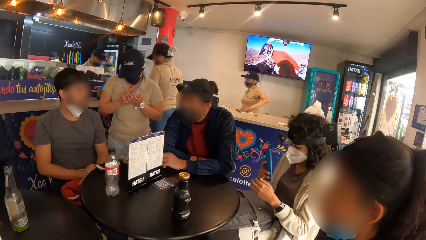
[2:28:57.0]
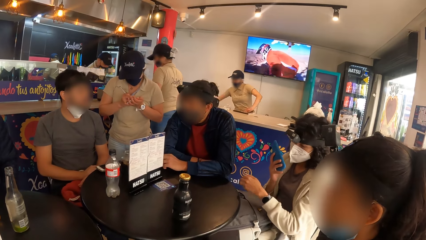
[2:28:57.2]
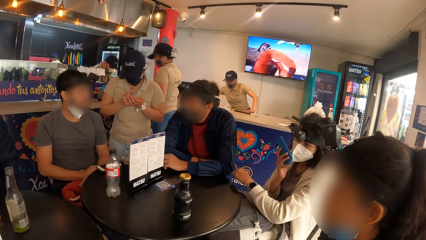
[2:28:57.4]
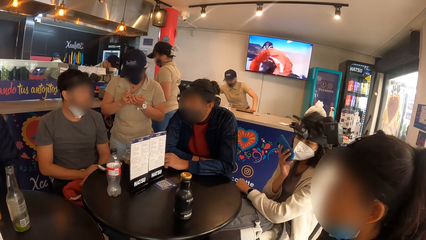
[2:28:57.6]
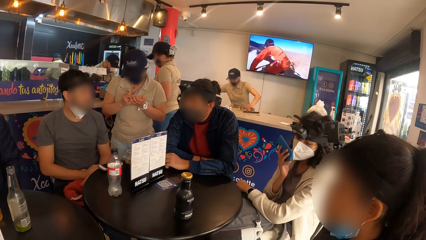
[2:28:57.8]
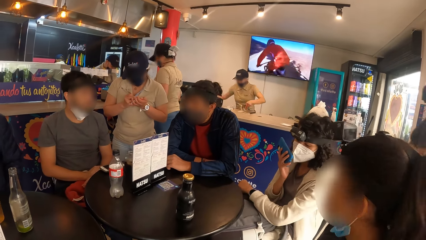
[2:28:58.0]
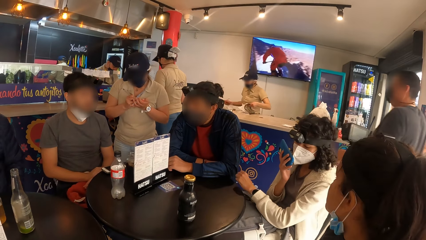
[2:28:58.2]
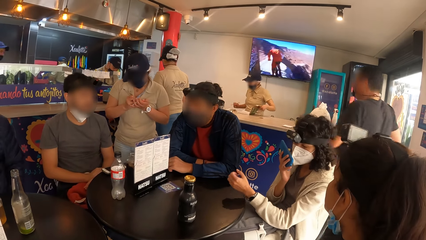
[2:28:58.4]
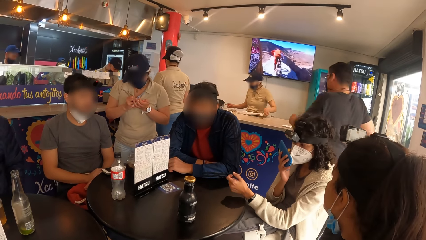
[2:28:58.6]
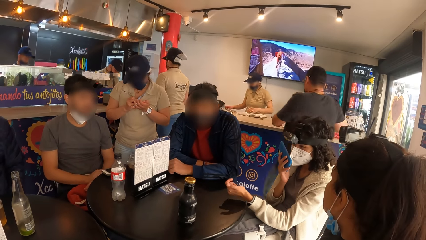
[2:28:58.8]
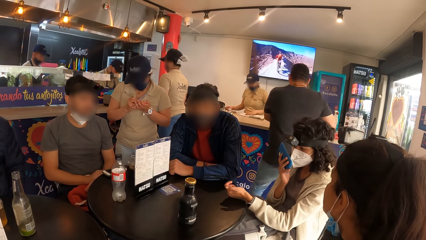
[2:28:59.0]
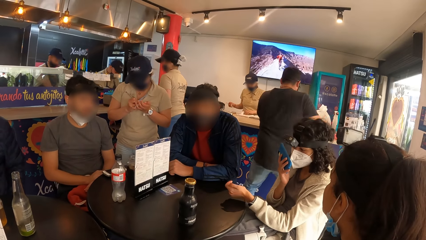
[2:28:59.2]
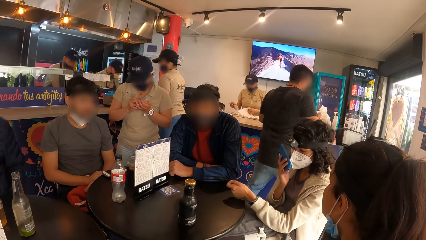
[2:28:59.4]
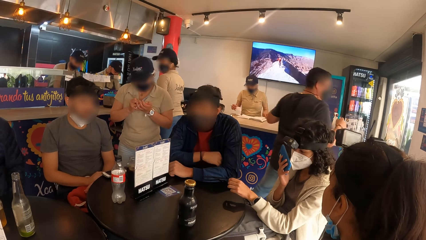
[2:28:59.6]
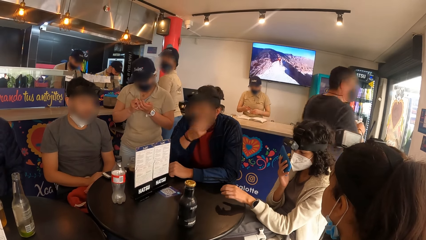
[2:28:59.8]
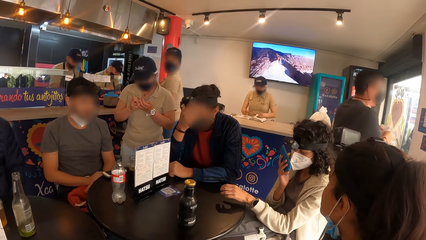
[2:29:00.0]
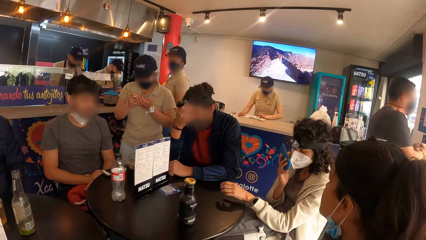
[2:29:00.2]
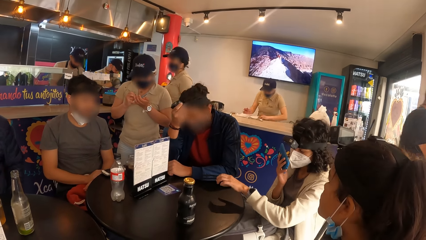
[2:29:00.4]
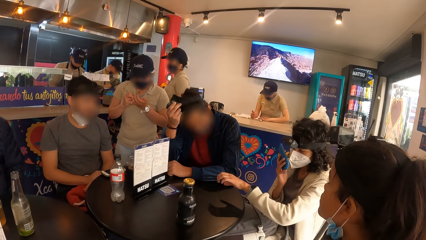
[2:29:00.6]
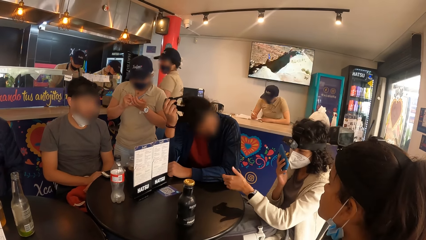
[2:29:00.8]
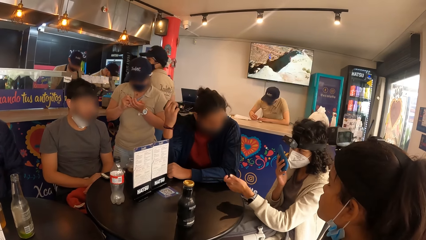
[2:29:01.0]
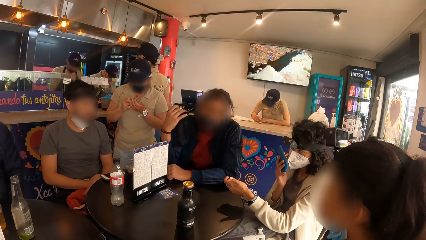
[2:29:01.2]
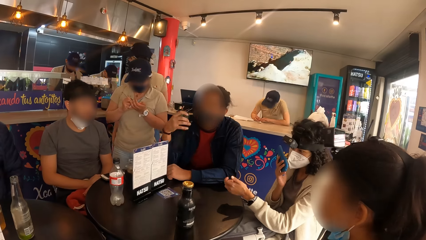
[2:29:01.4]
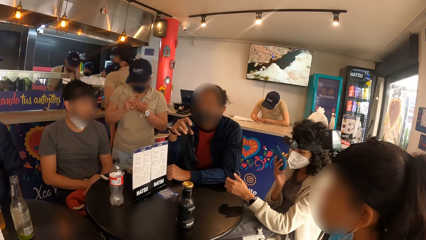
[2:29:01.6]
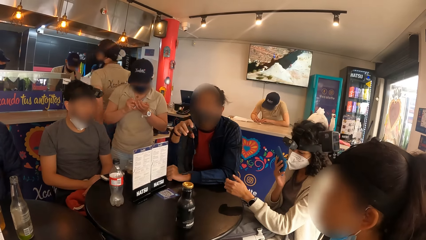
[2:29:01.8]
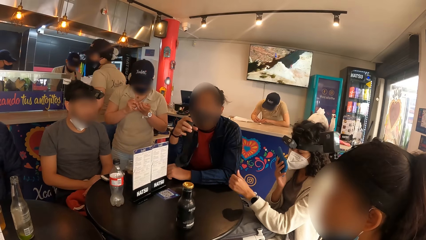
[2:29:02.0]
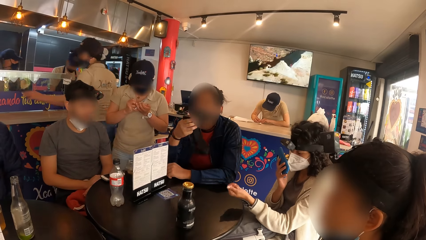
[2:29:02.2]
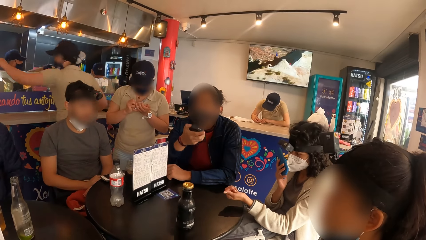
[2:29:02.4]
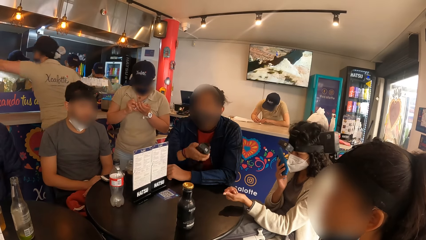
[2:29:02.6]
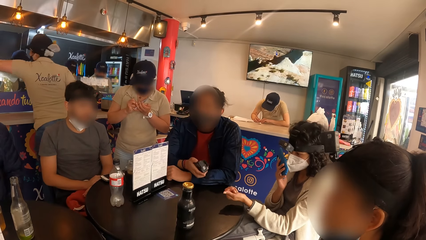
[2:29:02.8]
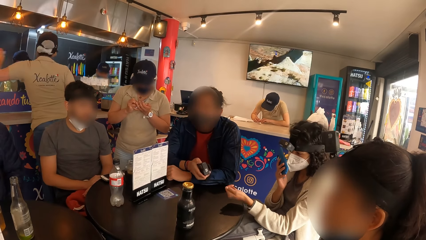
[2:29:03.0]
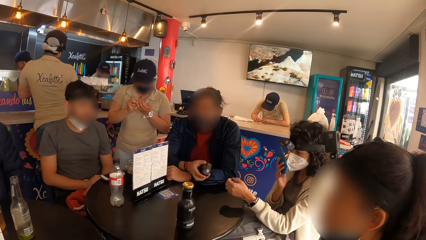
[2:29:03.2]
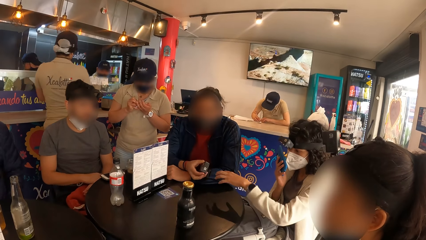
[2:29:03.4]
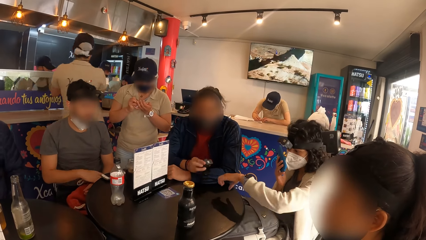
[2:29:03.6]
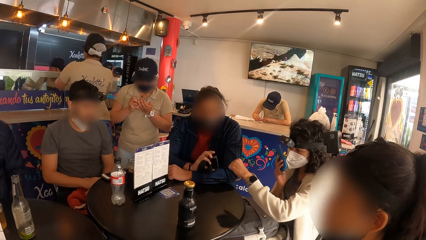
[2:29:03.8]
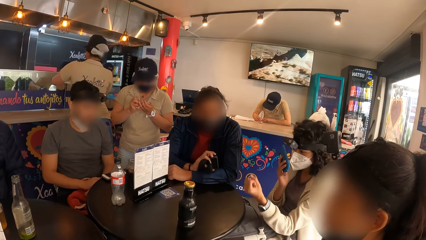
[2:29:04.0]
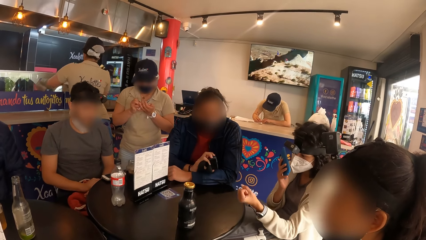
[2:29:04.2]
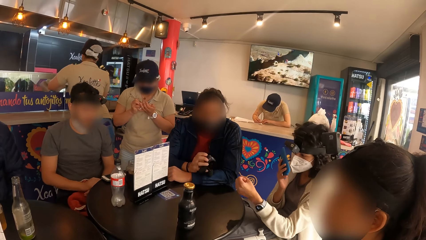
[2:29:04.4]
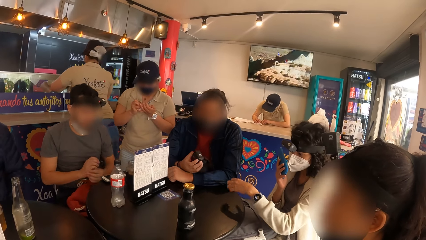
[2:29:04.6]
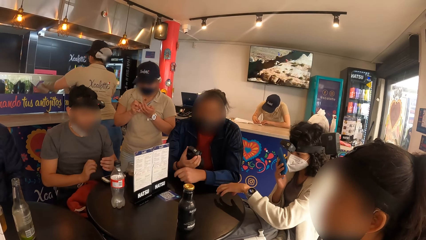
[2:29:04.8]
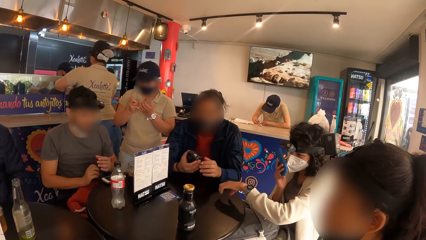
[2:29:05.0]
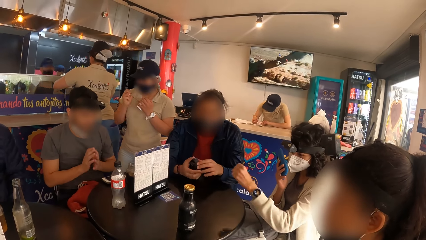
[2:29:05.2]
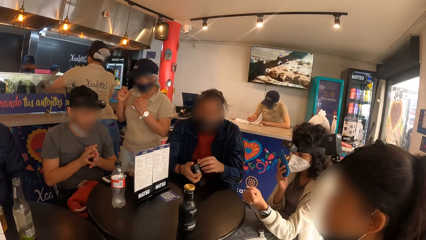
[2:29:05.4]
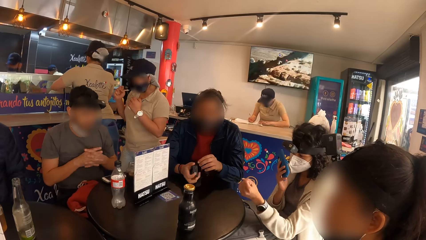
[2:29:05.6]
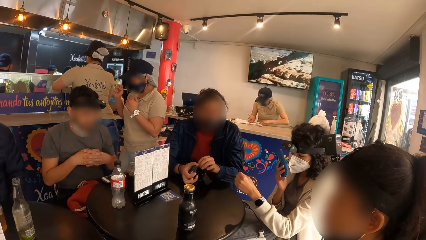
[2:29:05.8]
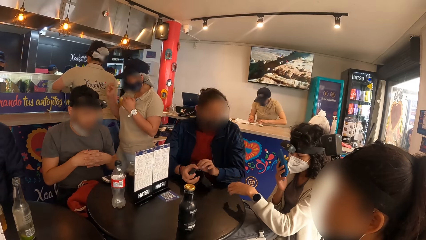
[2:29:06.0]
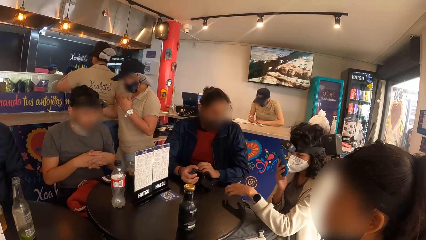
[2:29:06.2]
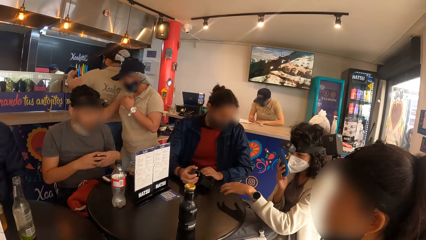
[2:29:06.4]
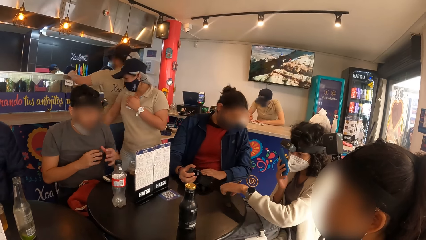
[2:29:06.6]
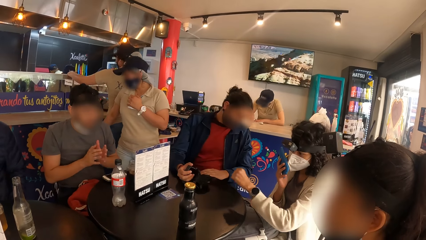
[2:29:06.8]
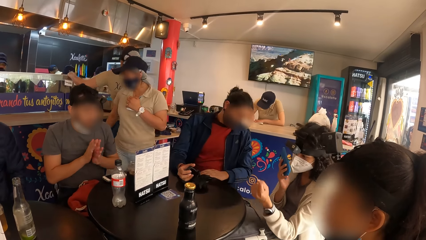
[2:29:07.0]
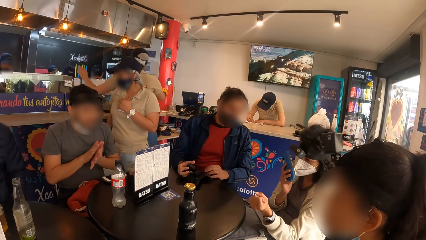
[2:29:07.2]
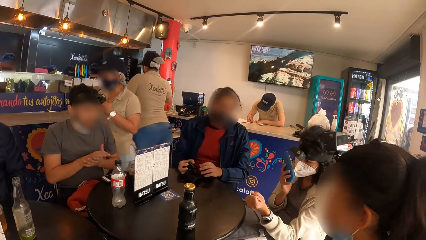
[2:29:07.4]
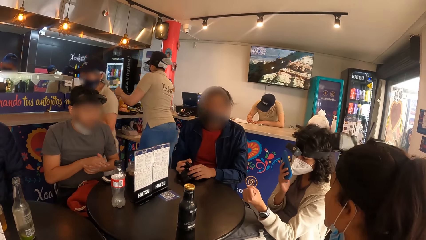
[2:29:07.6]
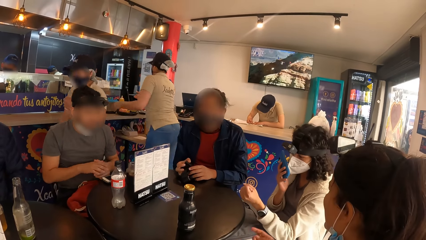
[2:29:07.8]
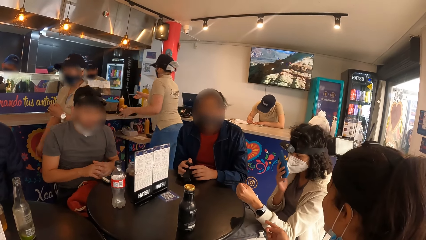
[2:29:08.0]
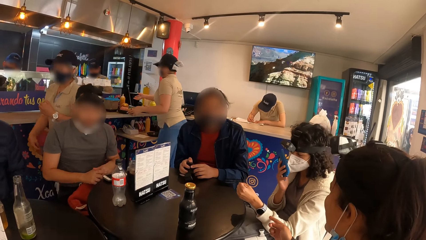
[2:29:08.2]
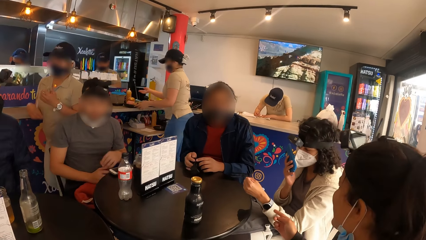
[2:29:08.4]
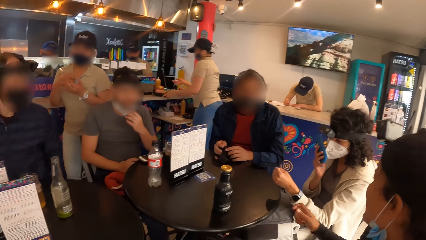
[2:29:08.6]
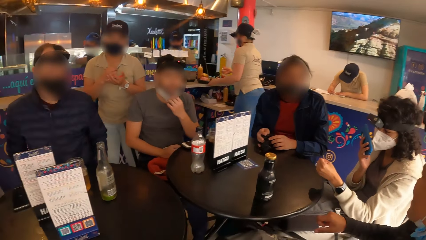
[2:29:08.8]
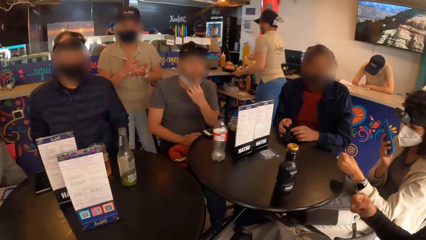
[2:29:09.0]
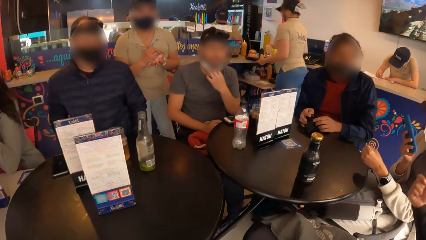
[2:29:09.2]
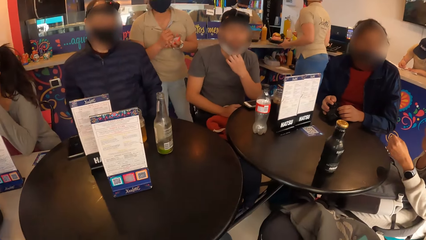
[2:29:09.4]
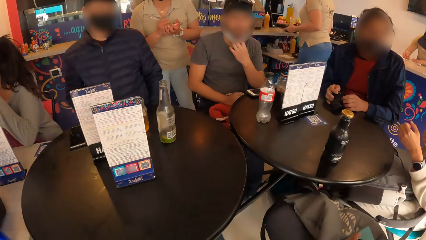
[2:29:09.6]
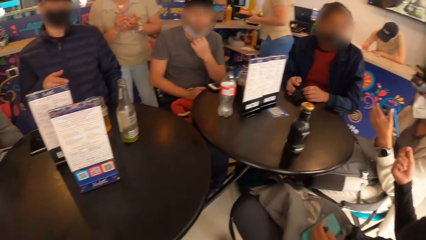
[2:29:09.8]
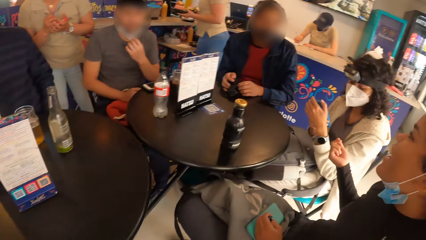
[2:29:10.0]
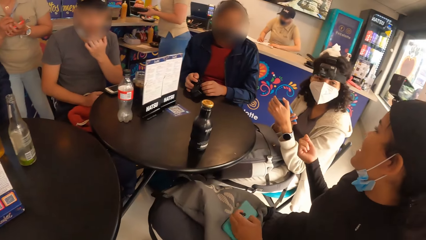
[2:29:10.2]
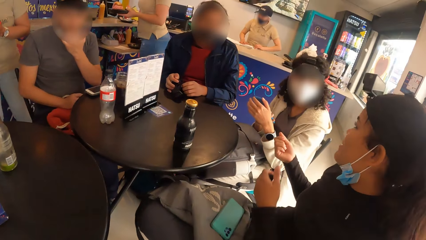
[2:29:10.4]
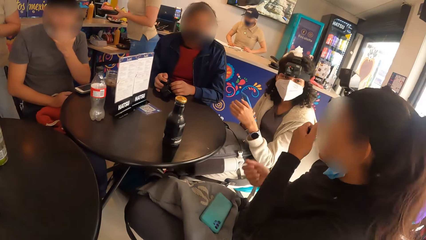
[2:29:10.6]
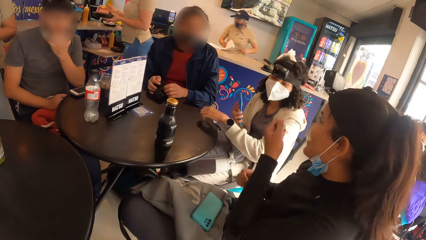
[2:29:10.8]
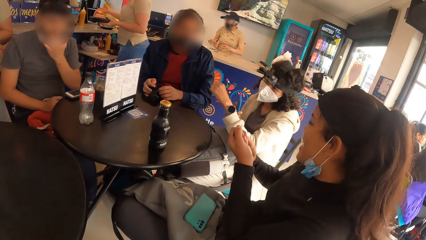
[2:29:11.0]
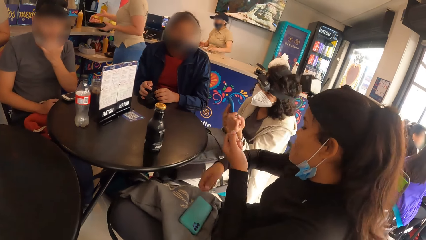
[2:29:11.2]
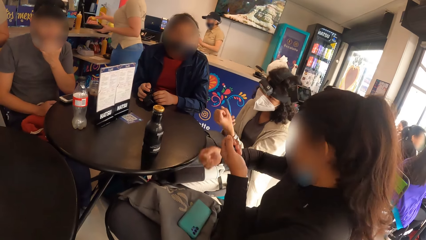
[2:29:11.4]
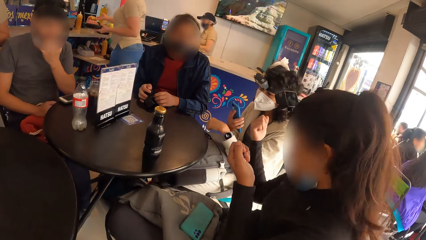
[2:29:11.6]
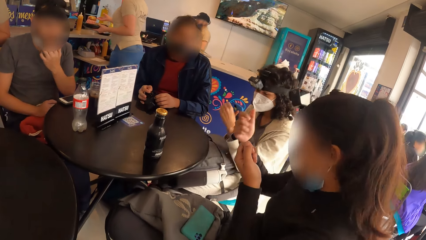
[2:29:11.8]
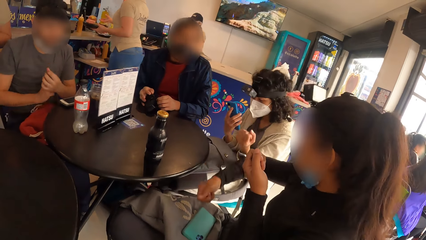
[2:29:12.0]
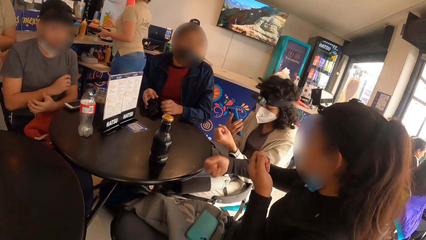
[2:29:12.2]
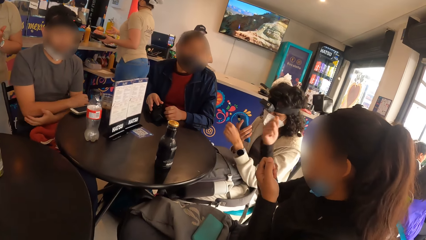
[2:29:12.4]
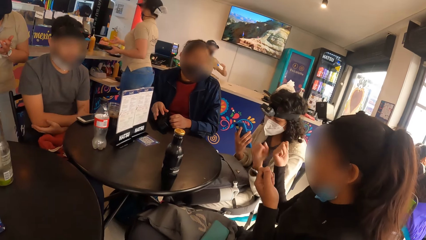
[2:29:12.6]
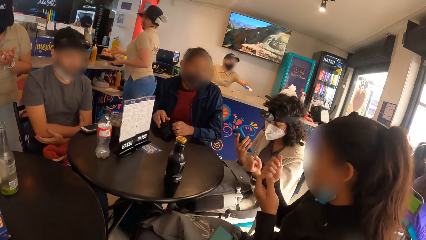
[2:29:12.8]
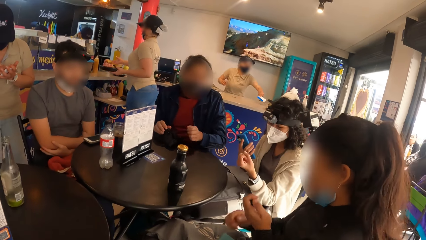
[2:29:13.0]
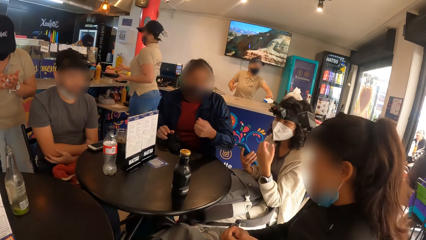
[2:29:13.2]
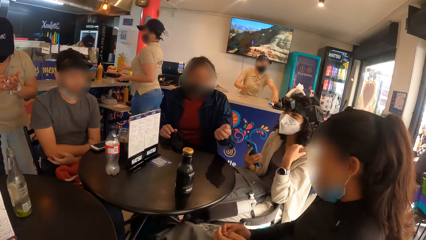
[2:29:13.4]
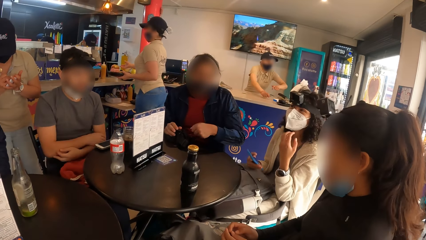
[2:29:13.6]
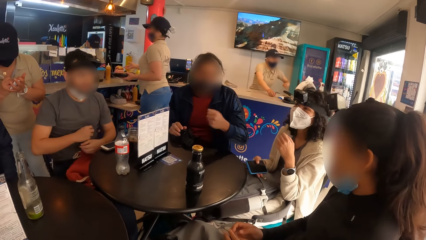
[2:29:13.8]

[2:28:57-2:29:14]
The man removes the camera on his head with his right hand. He holds the camera with both hands.
